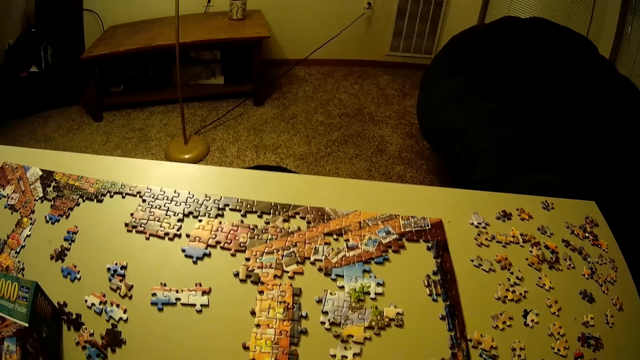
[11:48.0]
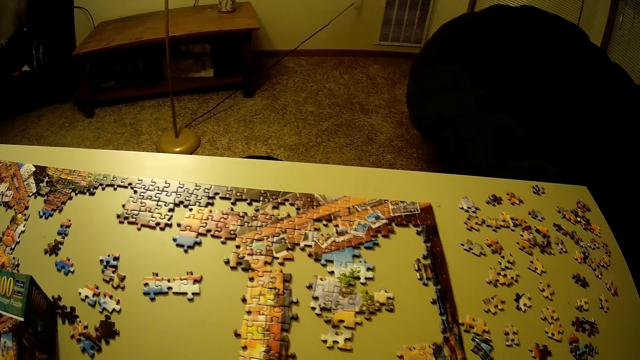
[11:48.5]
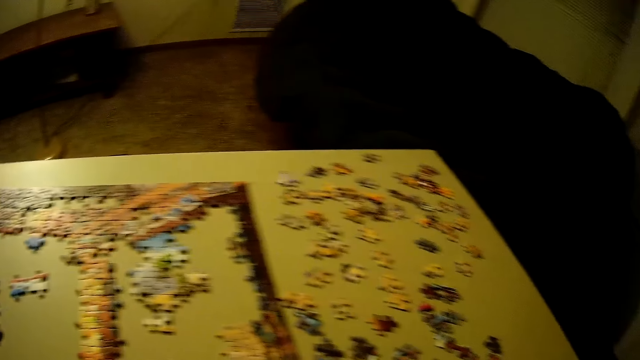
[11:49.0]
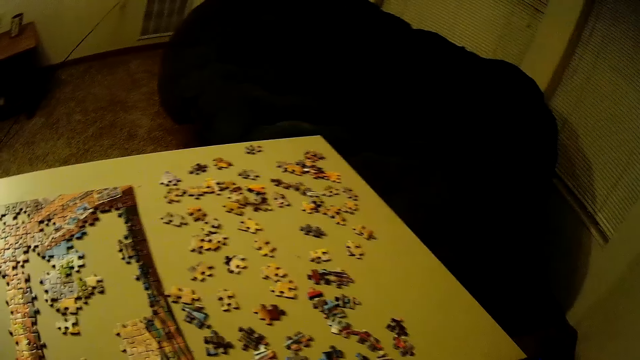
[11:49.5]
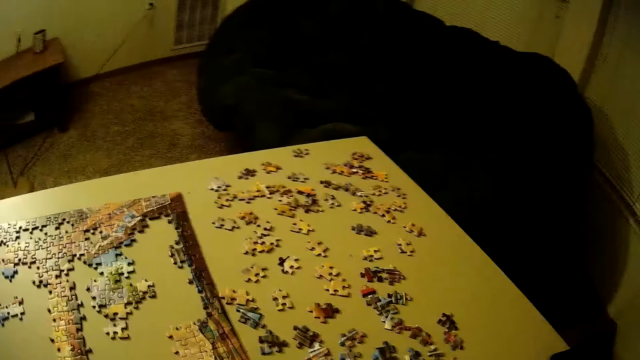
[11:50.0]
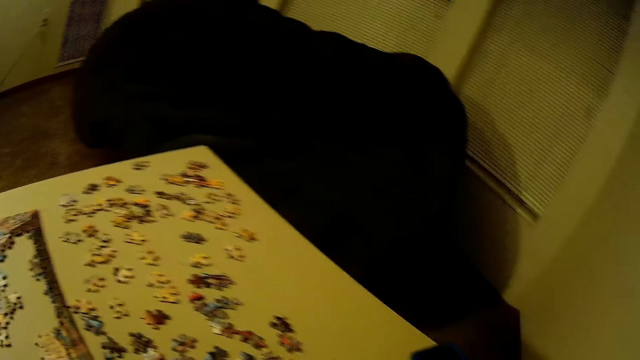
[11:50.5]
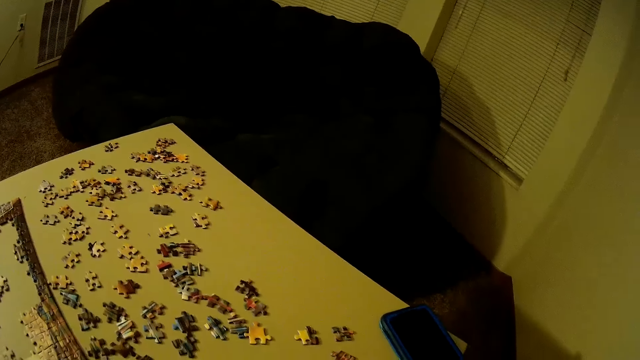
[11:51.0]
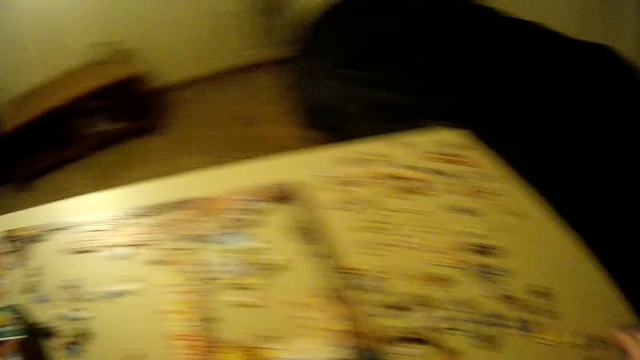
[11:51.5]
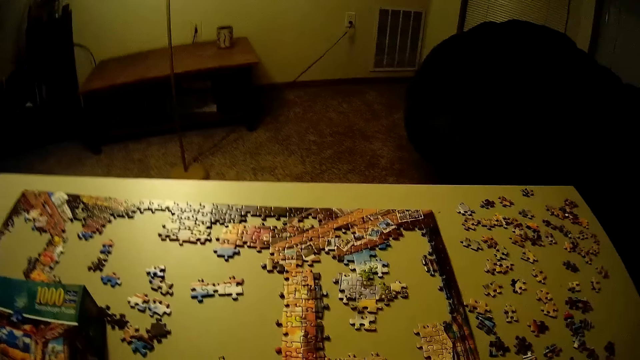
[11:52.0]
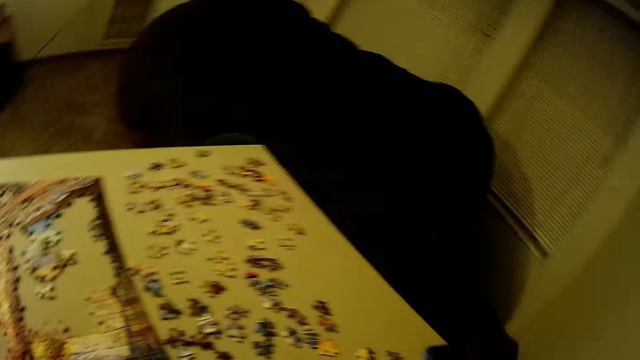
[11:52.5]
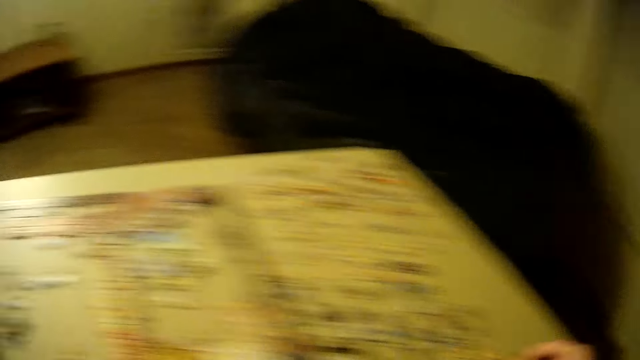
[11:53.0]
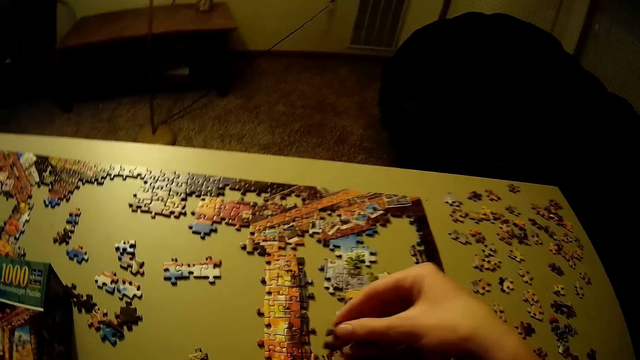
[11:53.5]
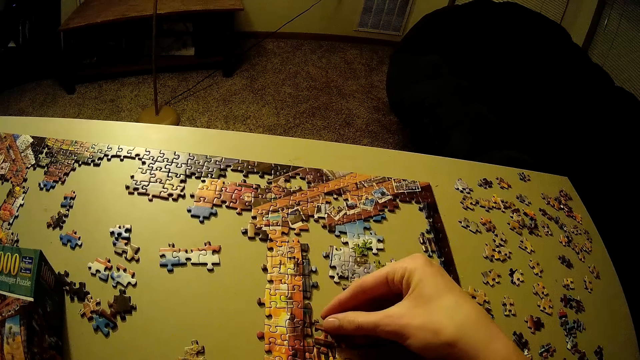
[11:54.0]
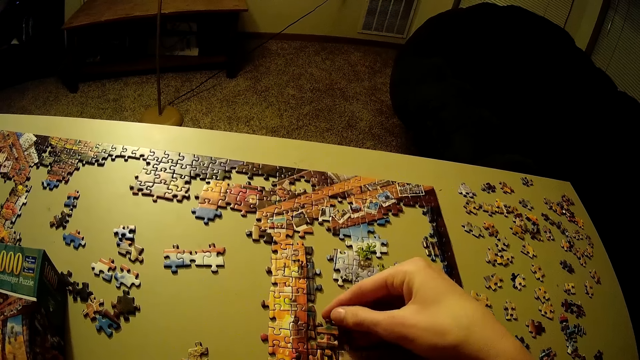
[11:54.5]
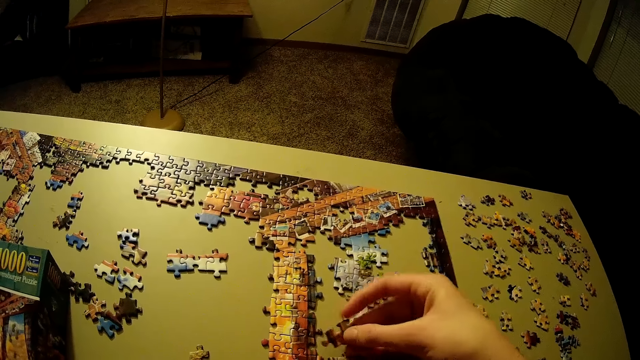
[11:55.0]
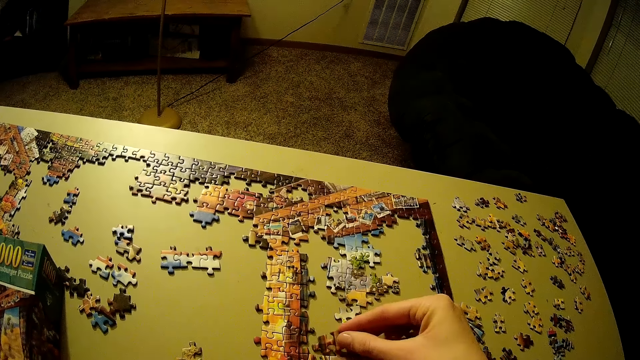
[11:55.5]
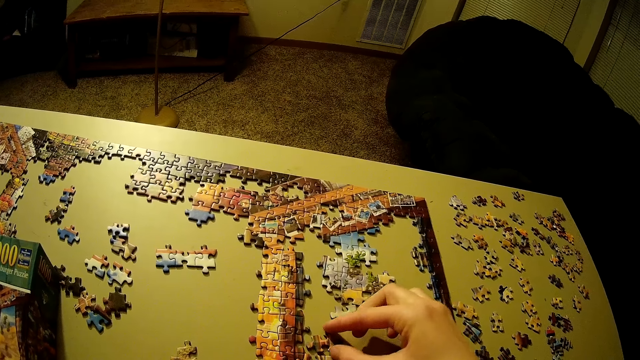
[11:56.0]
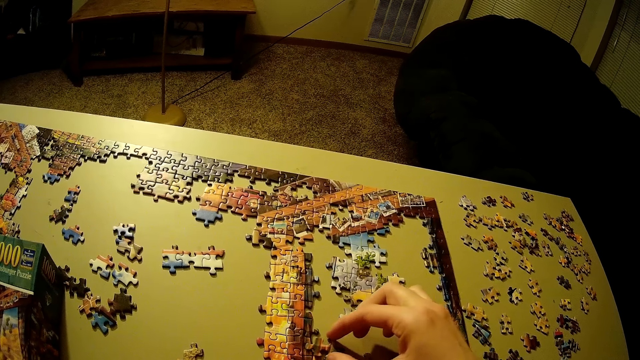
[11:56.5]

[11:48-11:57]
The camera wearer looks at the jigsaw puzzle. They fit the puzzle piece on the jigsaw puzzle.

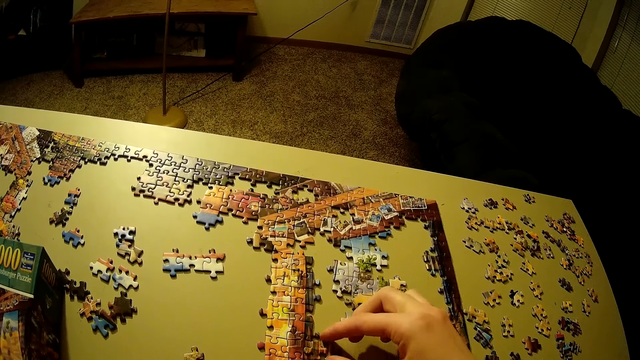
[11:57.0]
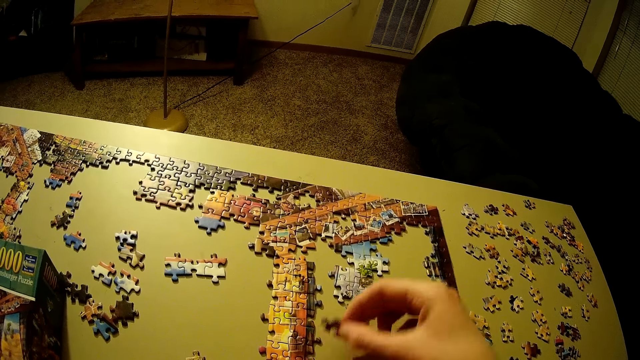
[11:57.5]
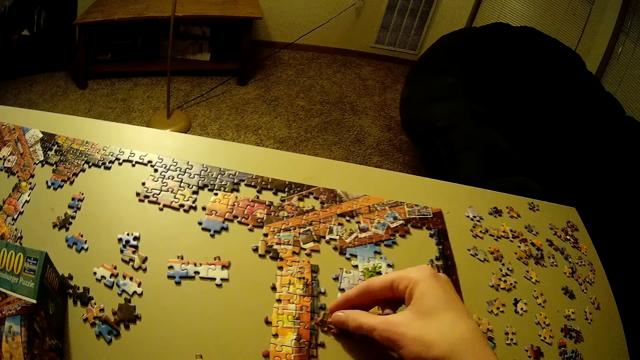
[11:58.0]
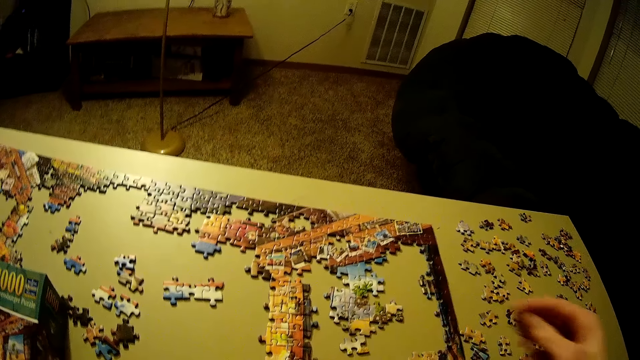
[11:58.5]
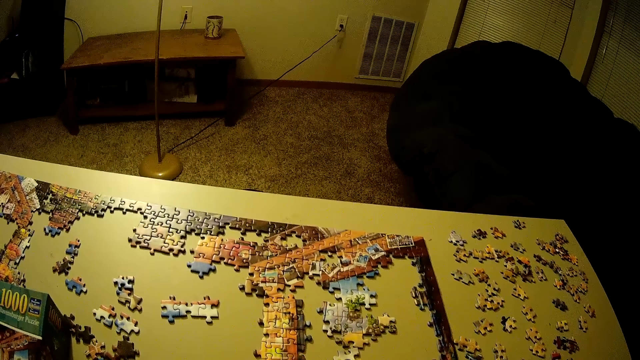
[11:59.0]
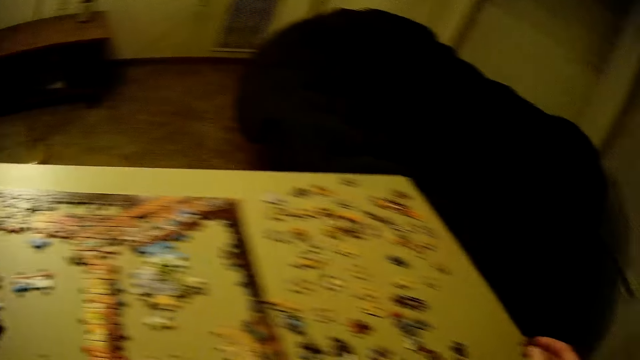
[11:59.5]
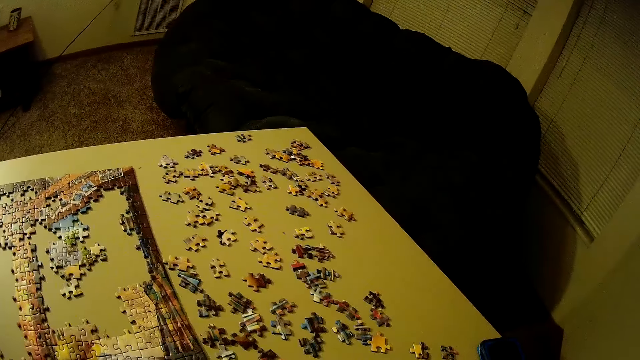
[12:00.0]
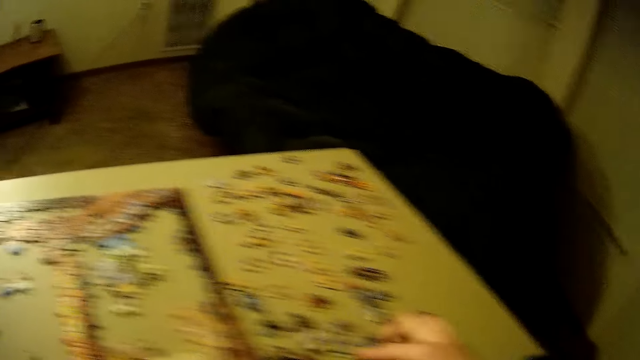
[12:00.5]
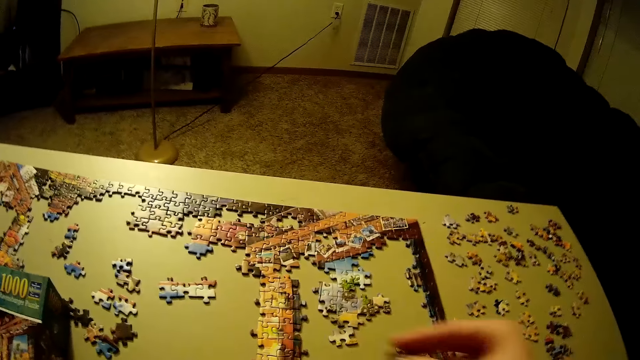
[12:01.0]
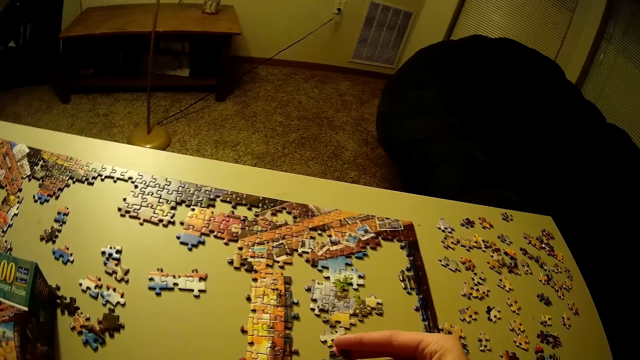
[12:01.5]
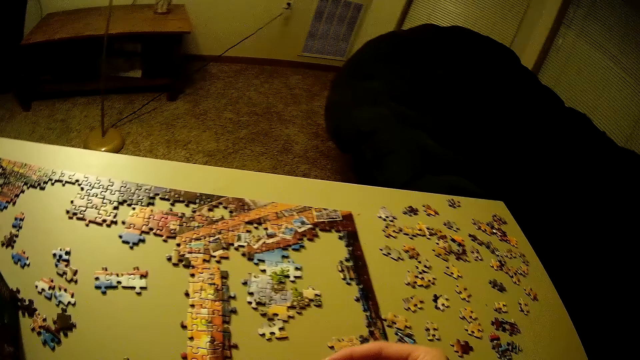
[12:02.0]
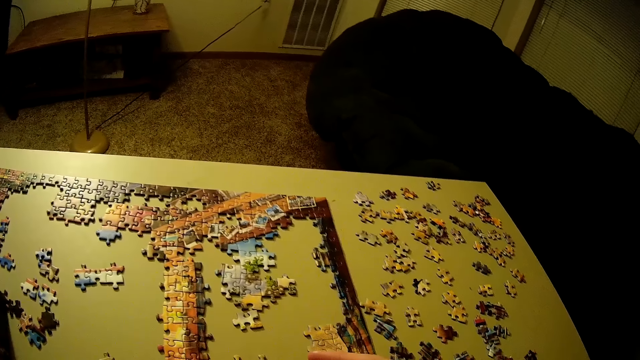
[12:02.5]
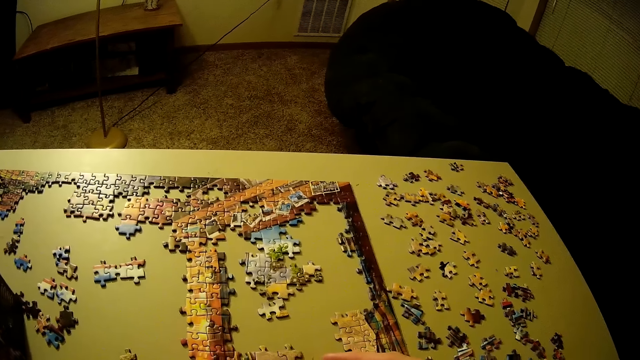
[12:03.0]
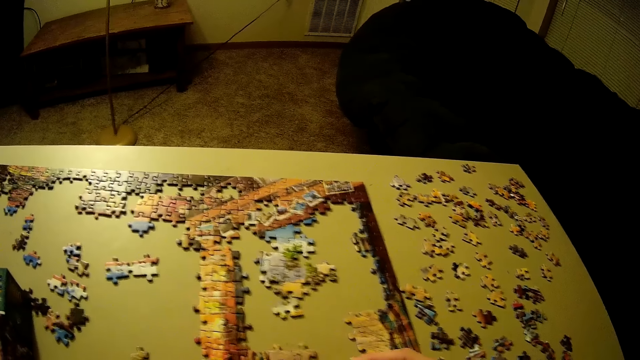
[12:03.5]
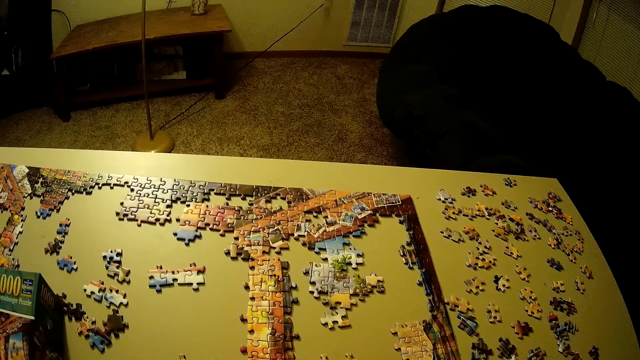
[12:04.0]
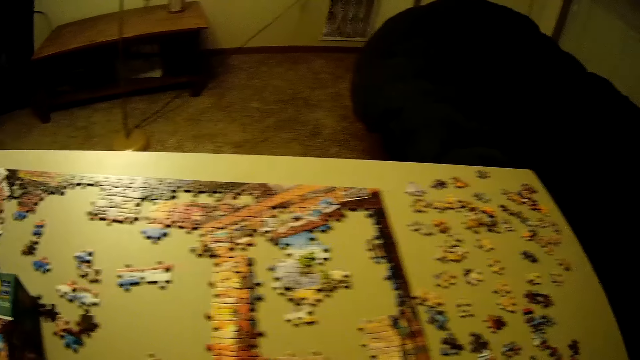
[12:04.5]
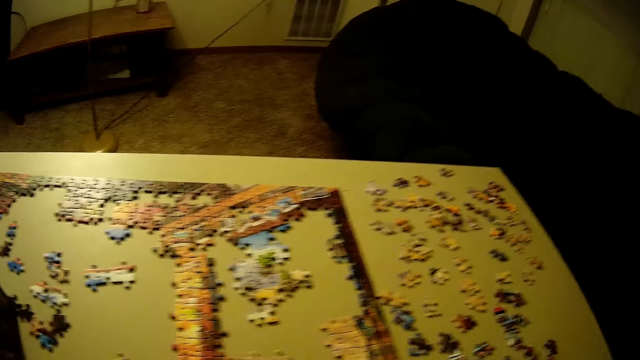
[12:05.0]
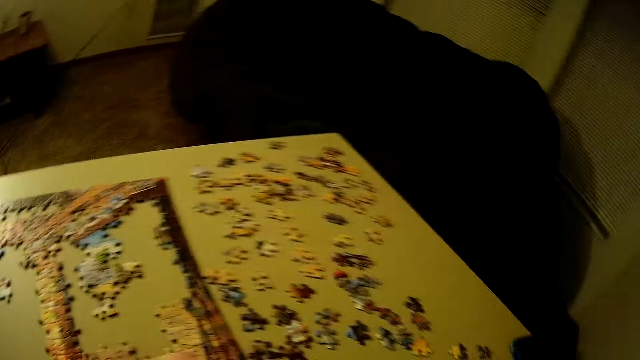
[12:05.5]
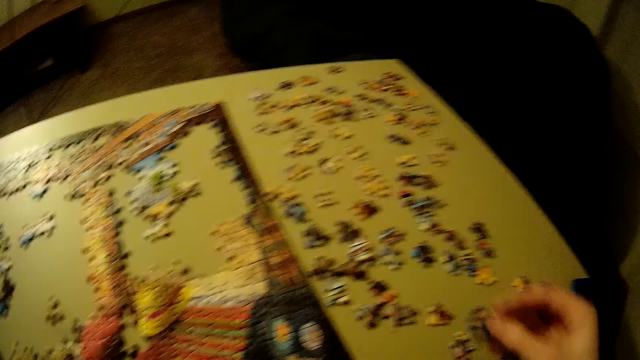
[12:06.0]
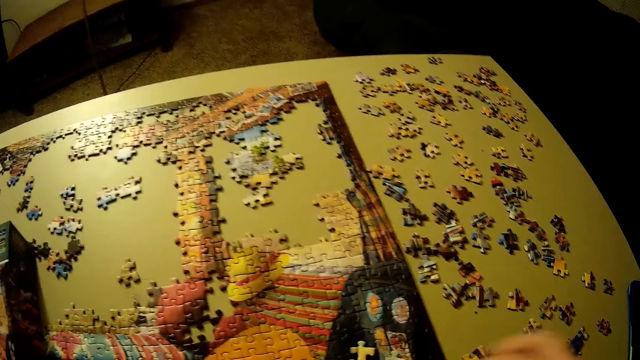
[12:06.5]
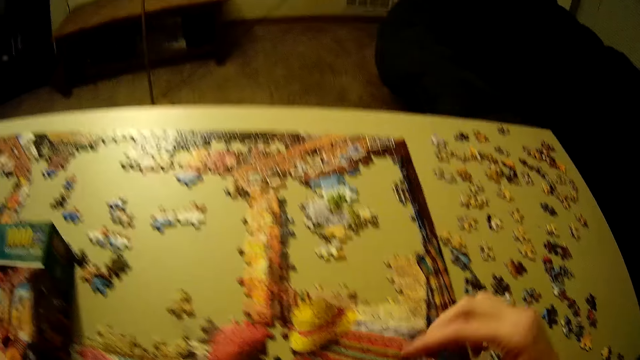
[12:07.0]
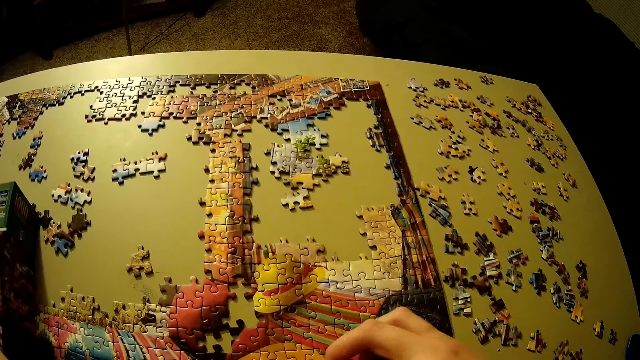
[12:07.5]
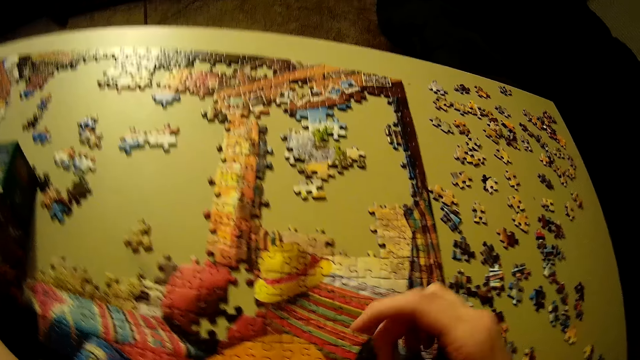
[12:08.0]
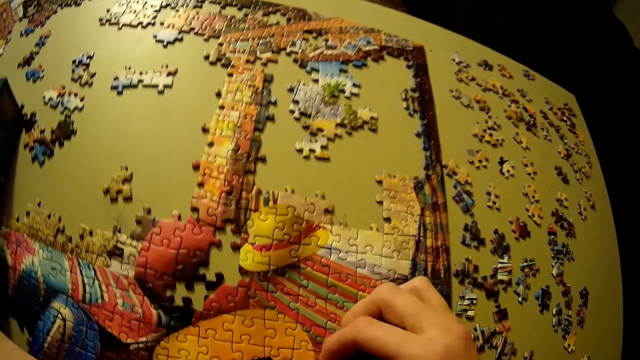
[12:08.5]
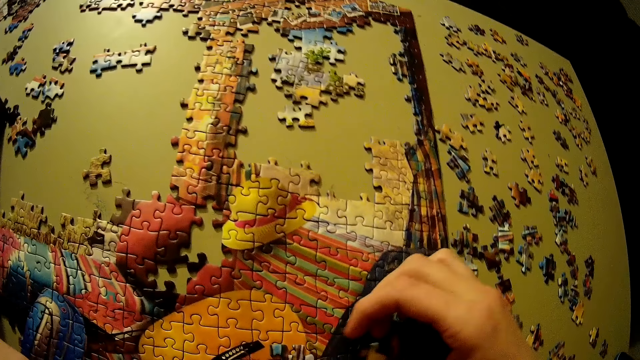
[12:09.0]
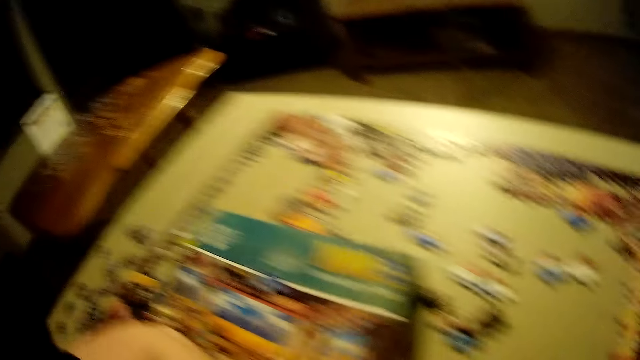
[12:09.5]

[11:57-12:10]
The camera wearer holds the puzzle piece. They lift the puzzle piece. They look at the puzzle pieces. They hold the puzzle piece. They hold it again. They fit the puzzle piece on the jigsaw puzzle.
